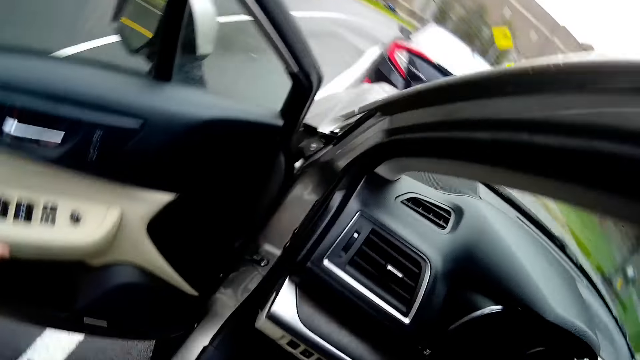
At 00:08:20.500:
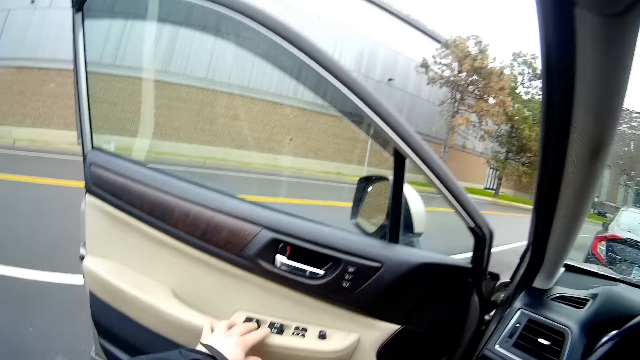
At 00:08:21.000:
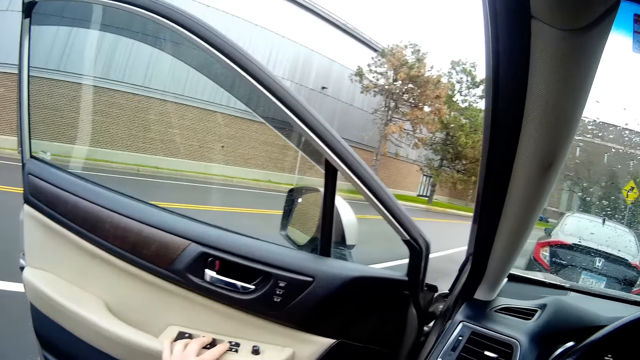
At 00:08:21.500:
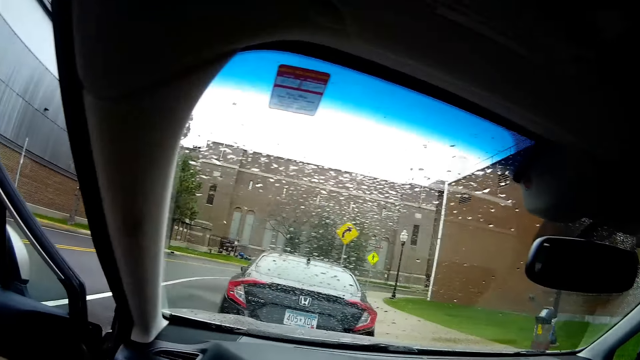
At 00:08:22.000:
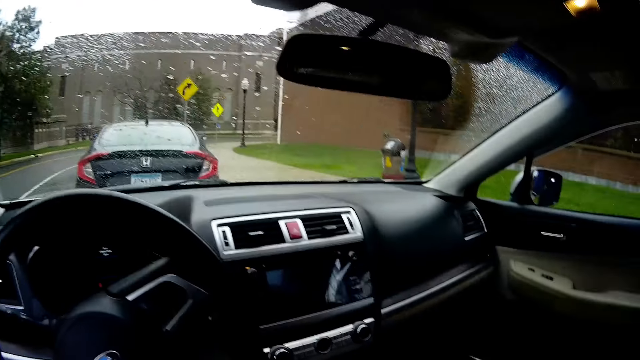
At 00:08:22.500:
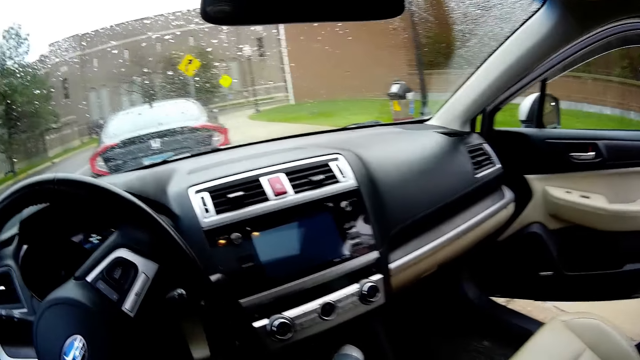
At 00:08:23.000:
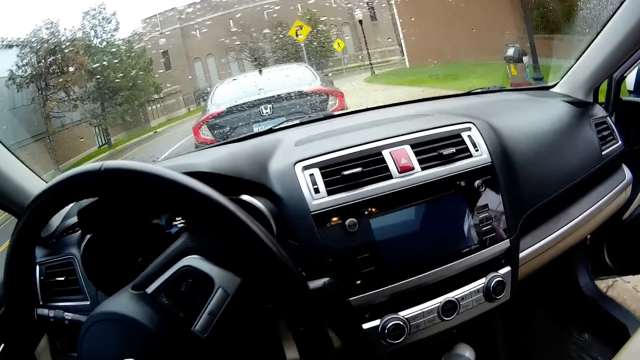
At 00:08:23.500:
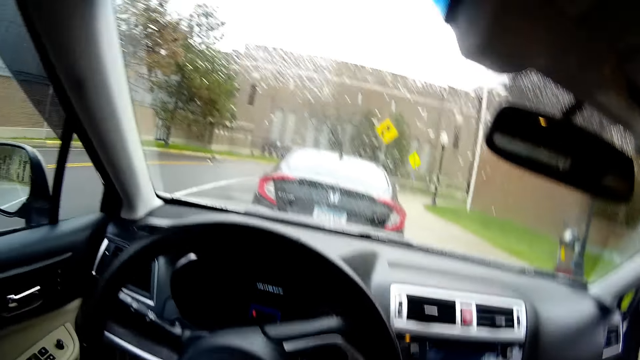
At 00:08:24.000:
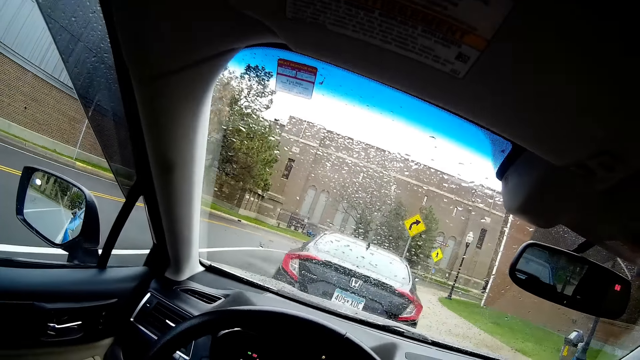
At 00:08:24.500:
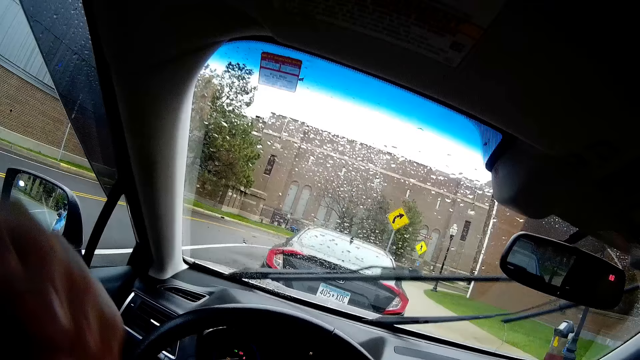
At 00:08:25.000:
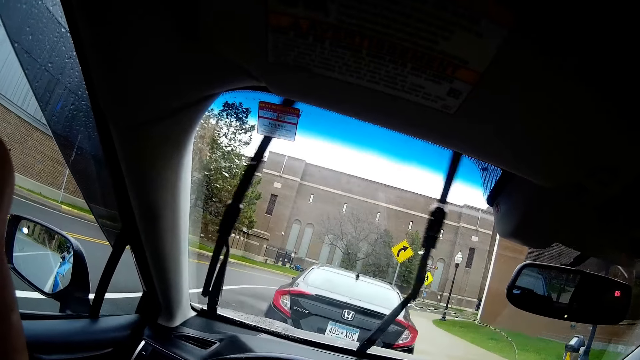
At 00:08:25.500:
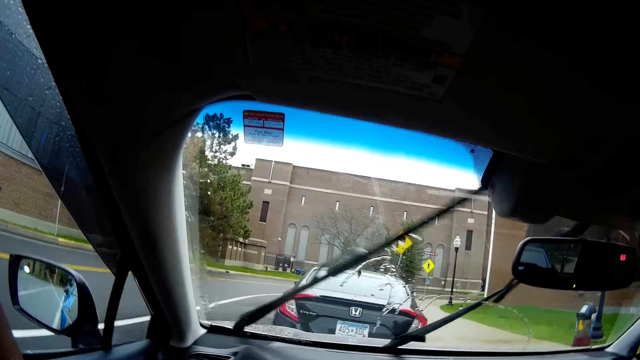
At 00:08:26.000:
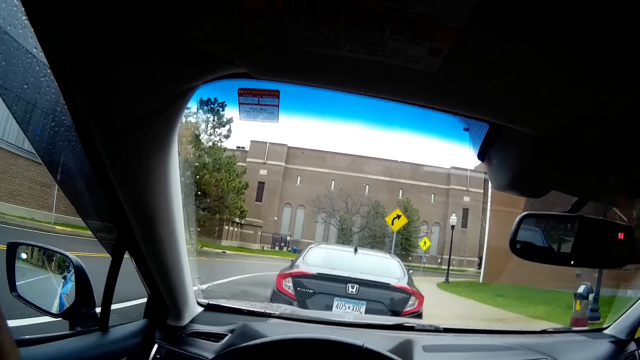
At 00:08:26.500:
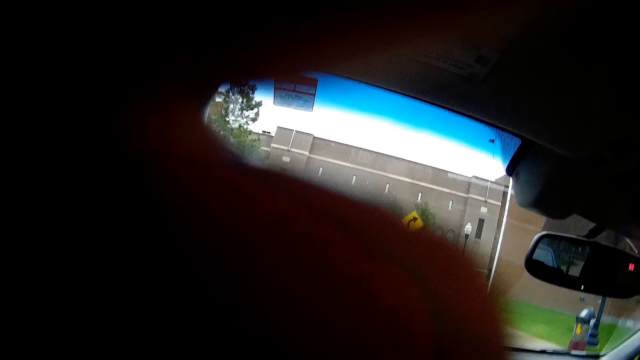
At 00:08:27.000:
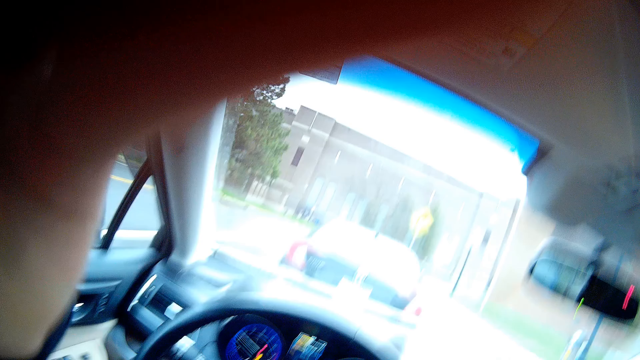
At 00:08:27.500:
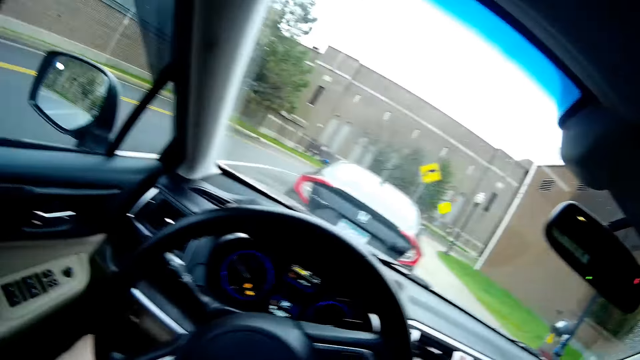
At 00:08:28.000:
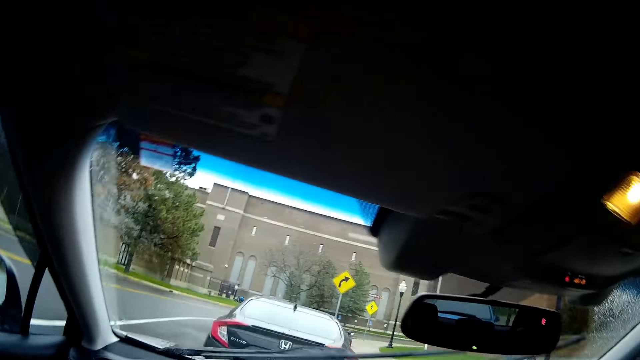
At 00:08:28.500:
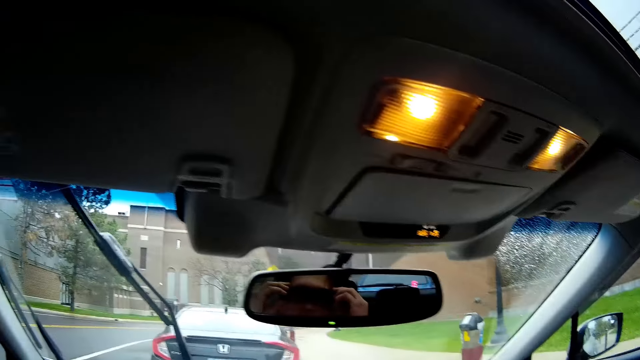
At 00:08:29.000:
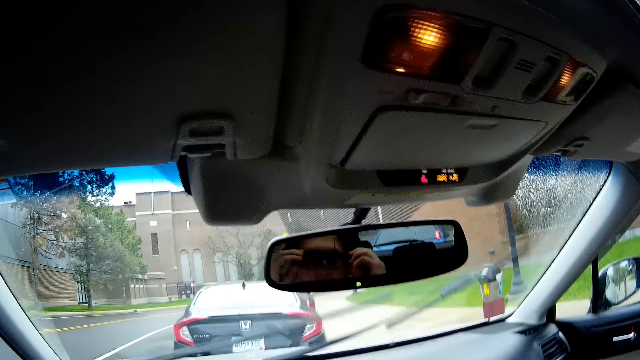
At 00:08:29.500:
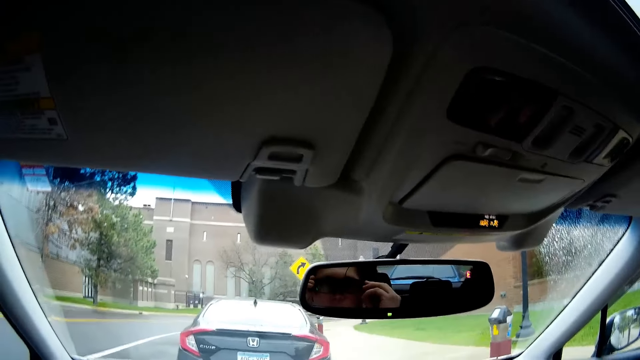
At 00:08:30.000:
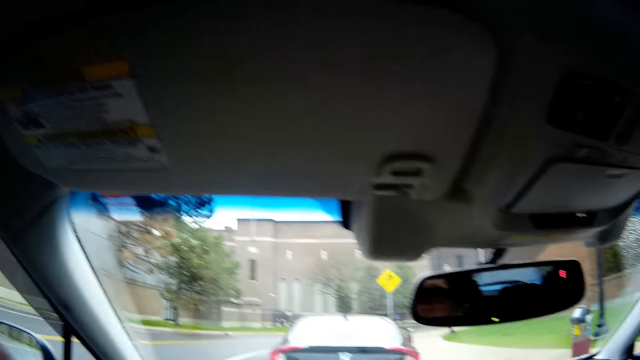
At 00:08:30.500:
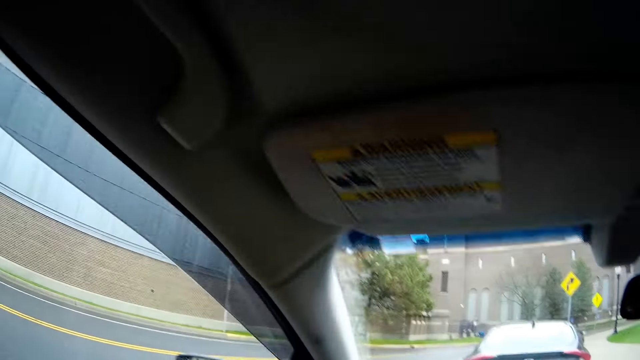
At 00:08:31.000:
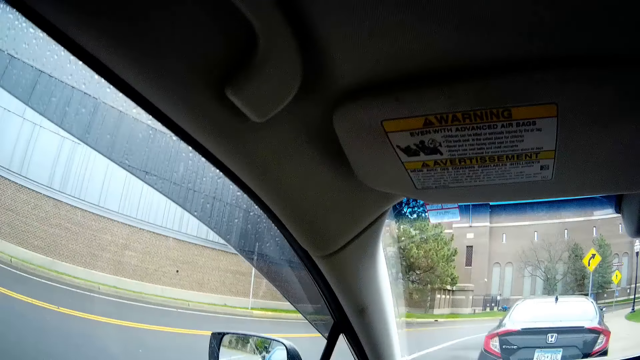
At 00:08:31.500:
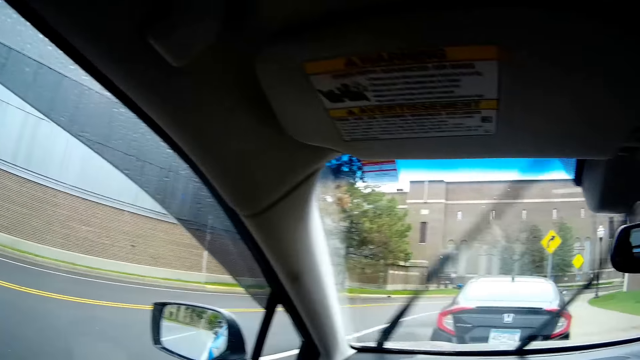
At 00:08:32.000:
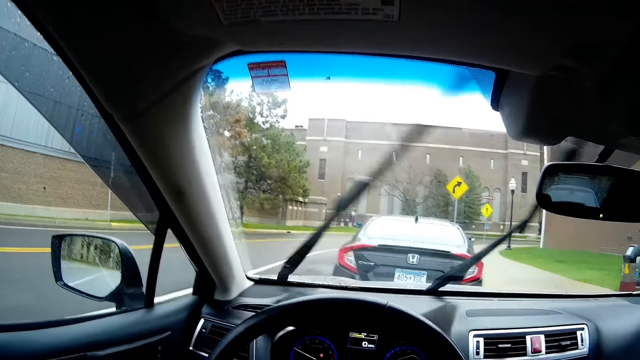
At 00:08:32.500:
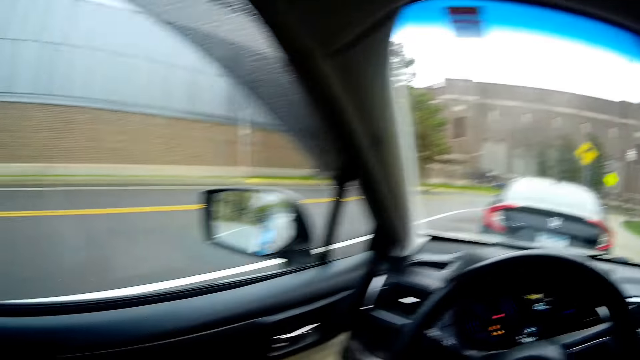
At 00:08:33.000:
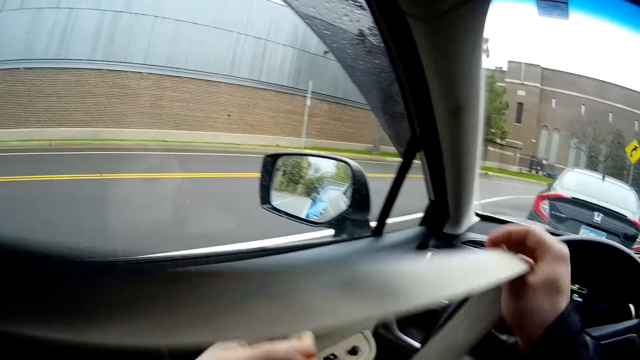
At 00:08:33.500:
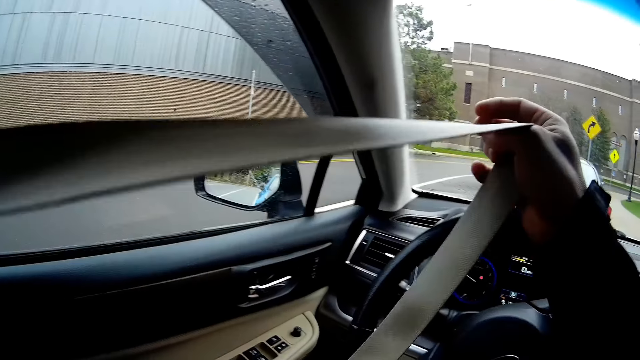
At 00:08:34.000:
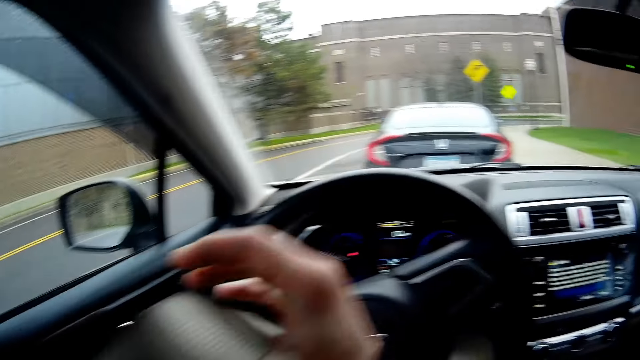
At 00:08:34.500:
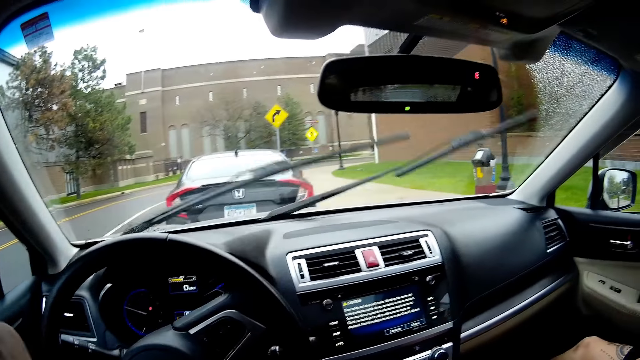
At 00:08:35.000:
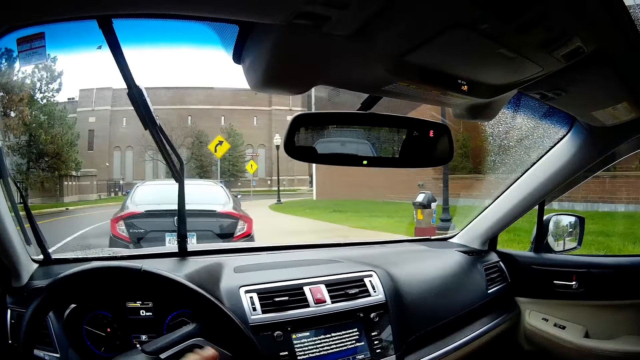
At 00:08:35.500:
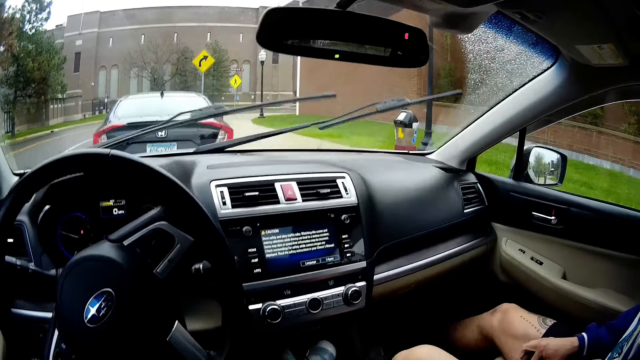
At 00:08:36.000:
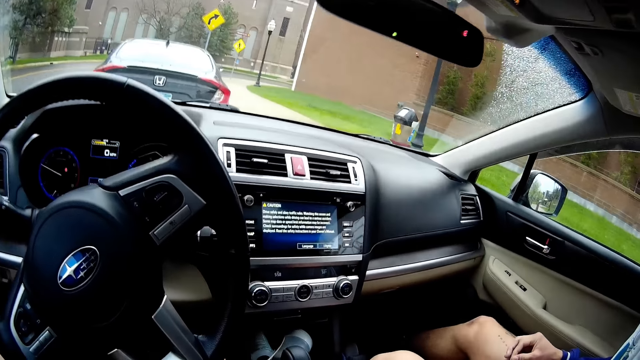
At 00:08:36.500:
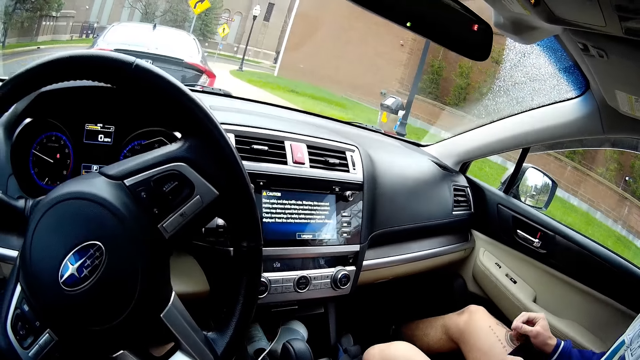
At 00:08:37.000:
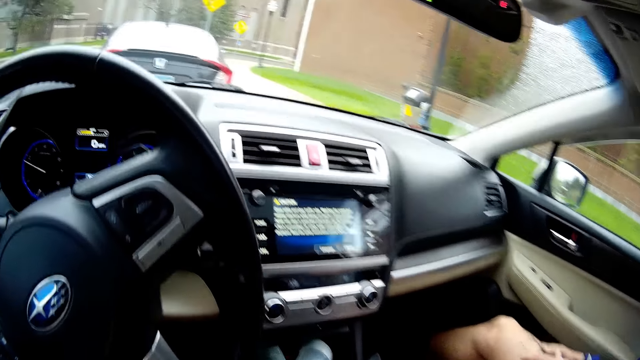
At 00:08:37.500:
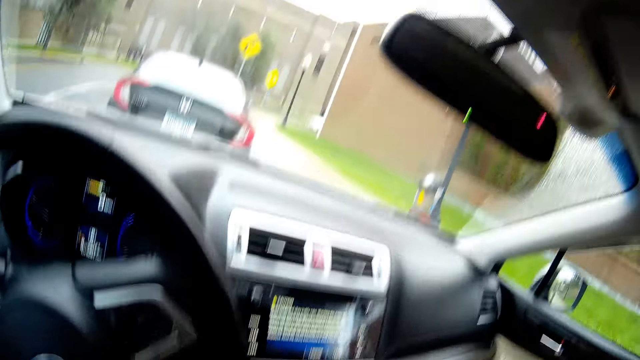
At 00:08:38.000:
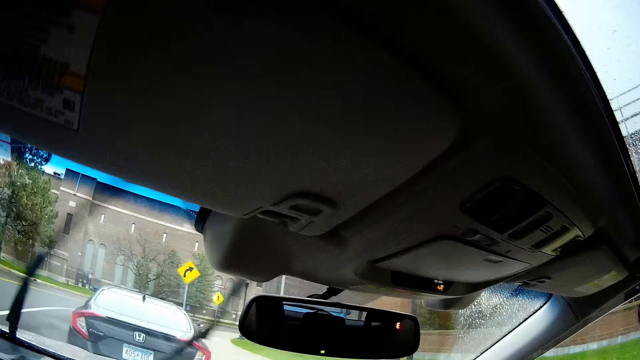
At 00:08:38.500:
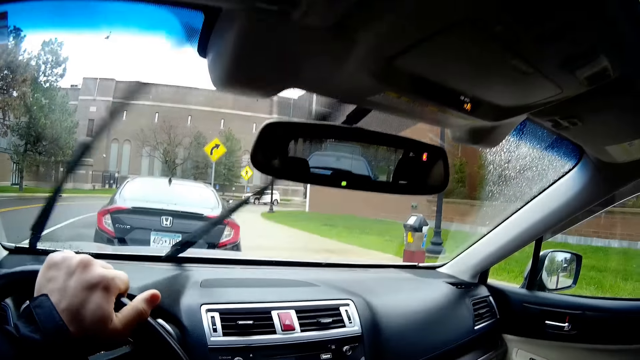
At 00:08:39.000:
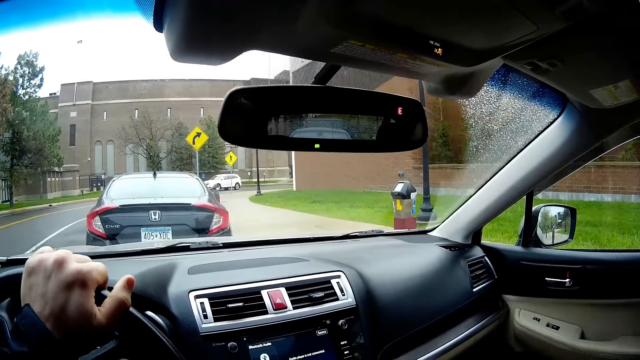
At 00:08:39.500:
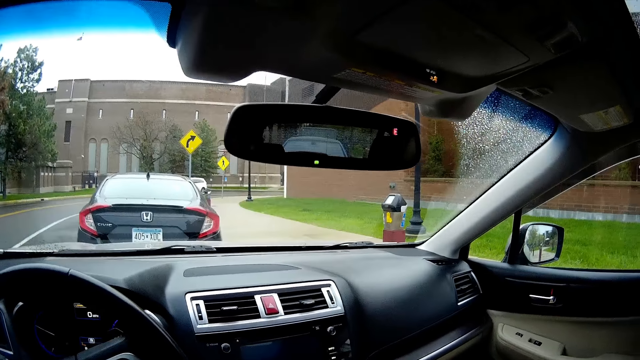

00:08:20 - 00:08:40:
The camera wearer holds a door to a vehicle or car with his left hand. He enters the vehicle. He sits in the car. He converses with a man. He touches a camera on his head with his left hand. He lifts his left hand. He adjusts the camera. He touches the camera on his head with both hands. He converses with the man. He holds a seat belt with his right hand. He holds a steering wheel with his left hand.
